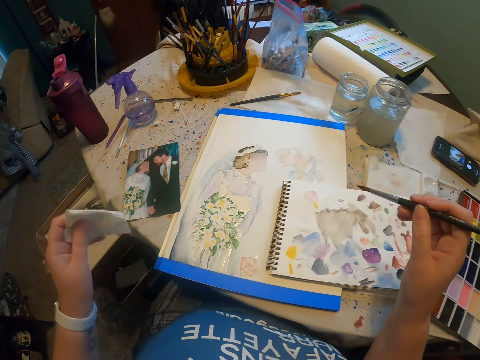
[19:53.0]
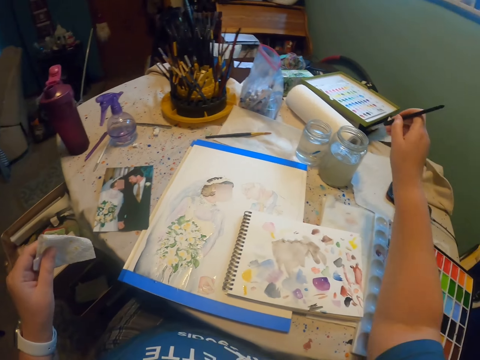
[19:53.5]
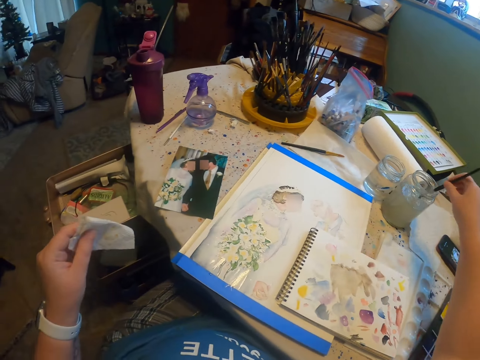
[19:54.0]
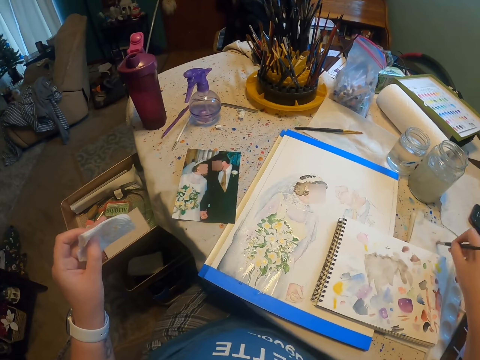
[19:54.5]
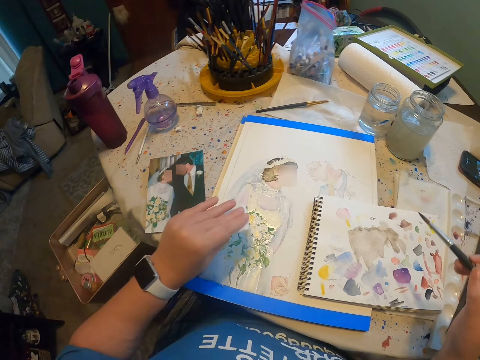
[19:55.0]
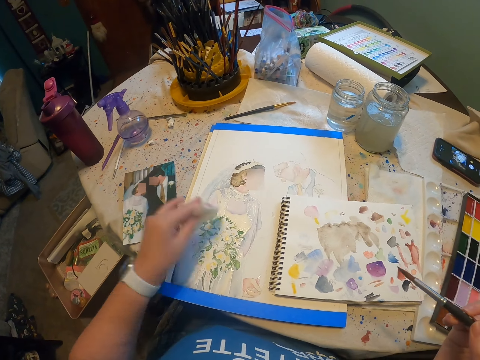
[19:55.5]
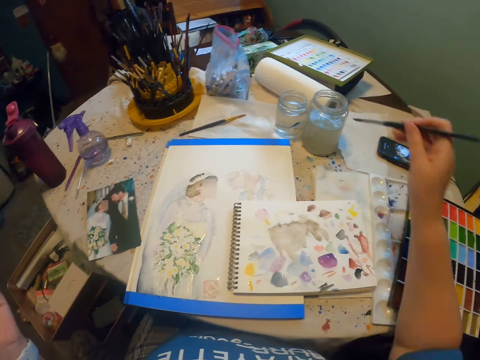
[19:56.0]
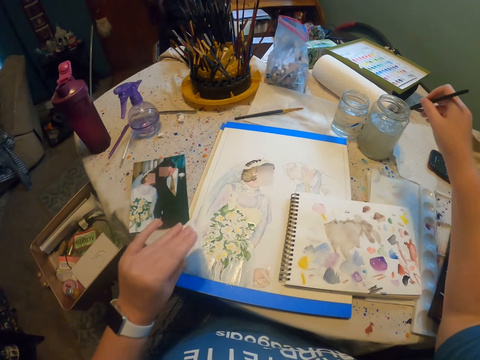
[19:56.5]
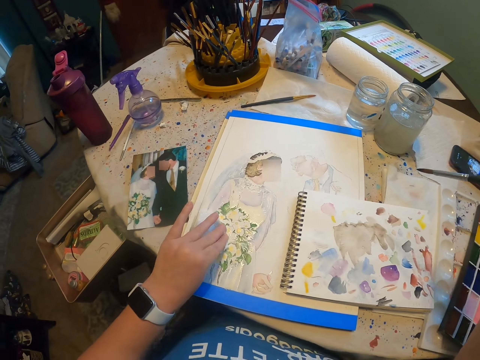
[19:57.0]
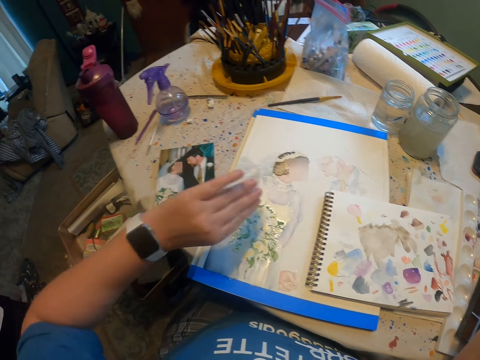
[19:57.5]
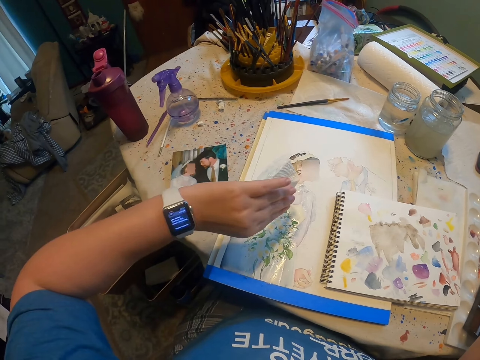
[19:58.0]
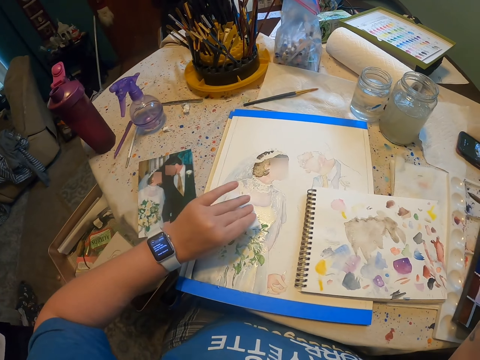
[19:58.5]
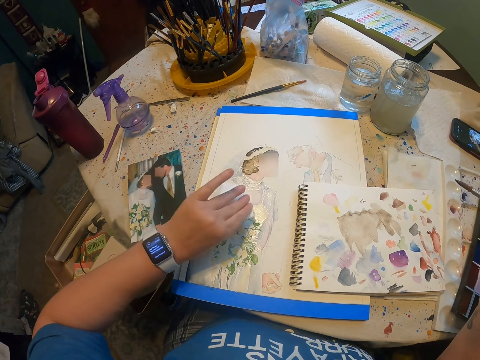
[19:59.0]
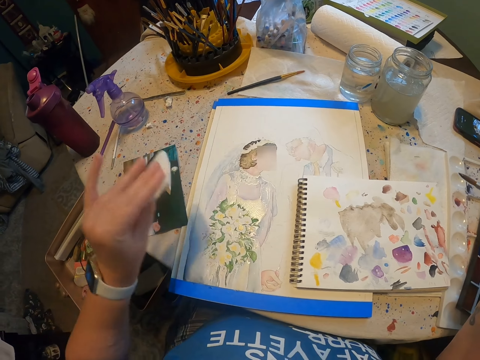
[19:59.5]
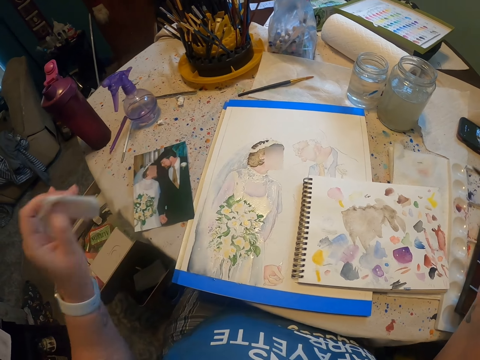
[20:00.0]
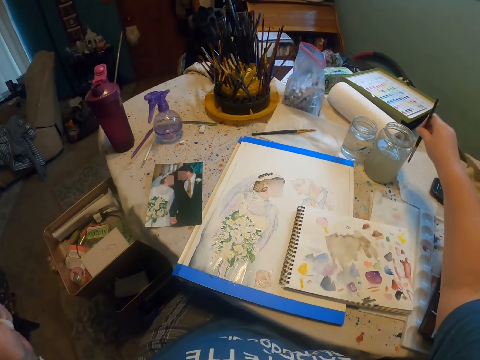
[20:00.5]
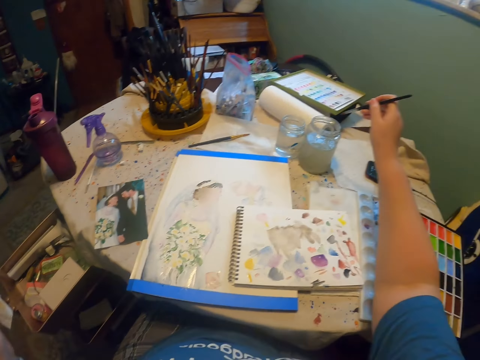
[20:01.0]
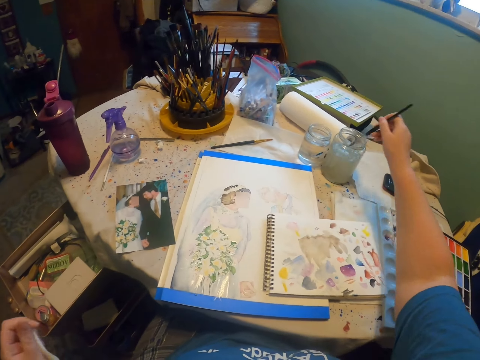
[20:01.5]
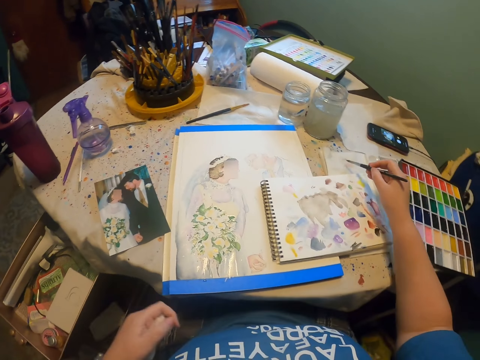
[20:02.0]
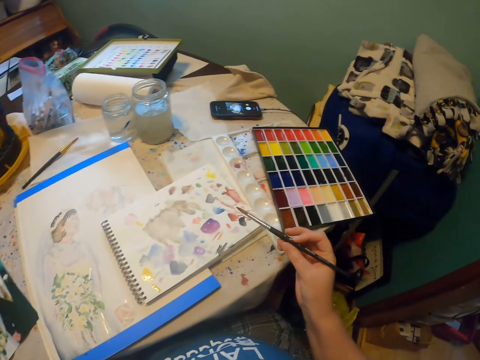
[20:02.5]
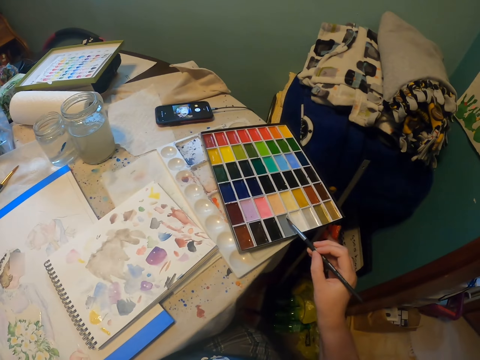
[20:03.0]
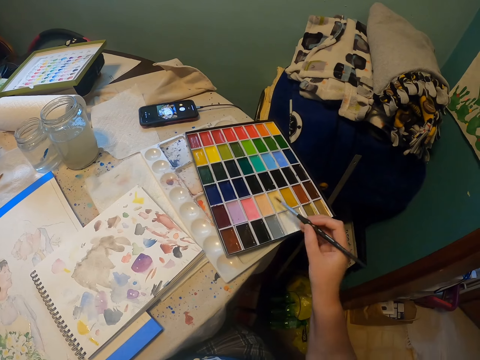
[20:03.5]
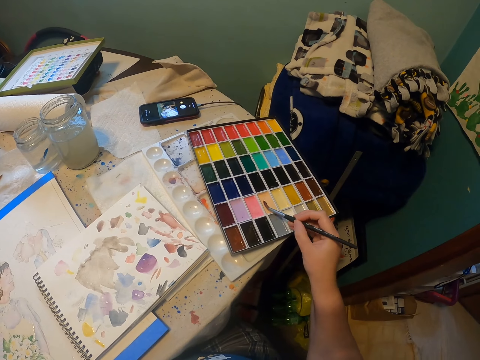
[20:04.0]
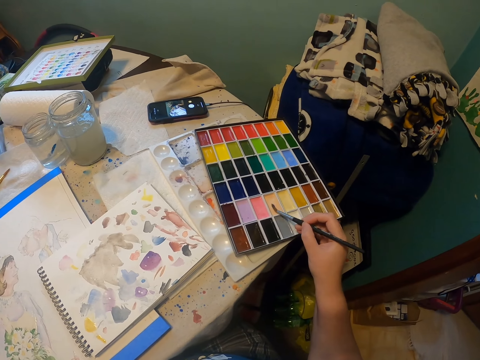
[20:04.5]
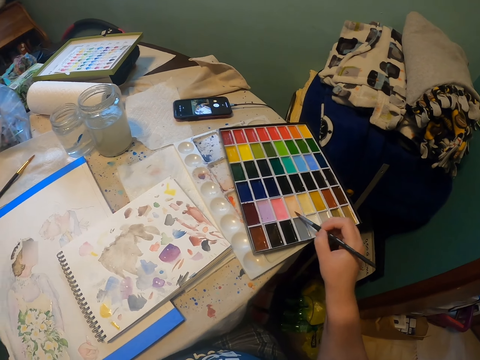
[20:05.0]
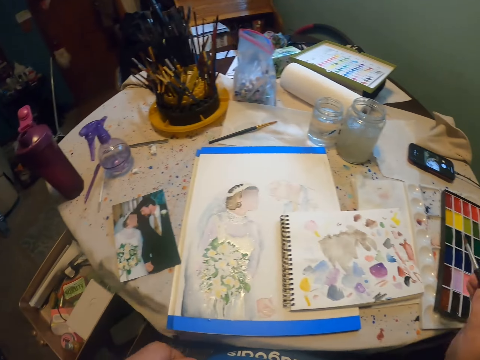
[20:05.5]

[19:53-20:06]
The camera wearer takes paint from a paint can. They dip a paint brush in the water. They reduce paint from the paint brush. They reduce the paint from a paint paper. They wipe the art with wet wipes. They dip the paint brush in the water. They take paint from the paint can. They reduce the paint from the paint paper. They look at the wrist watch. They reduce the paint from the paint paper. They dip the paint brush in the water. They take paint from the paint can. They reduce paint from the paint brush. They add paint on the paint brush from the color palette.

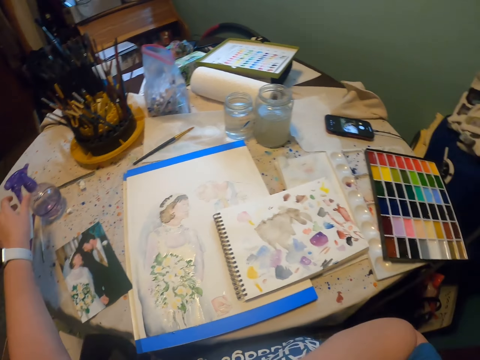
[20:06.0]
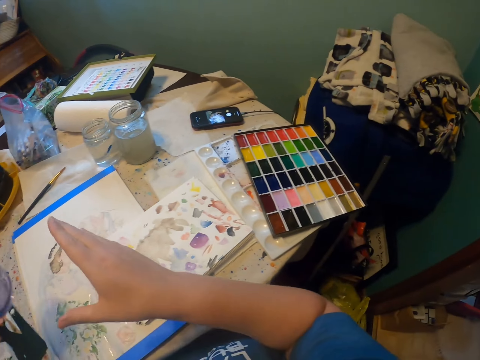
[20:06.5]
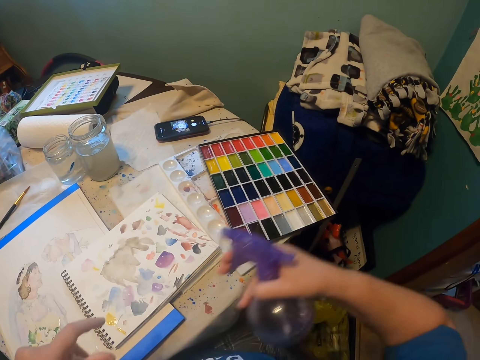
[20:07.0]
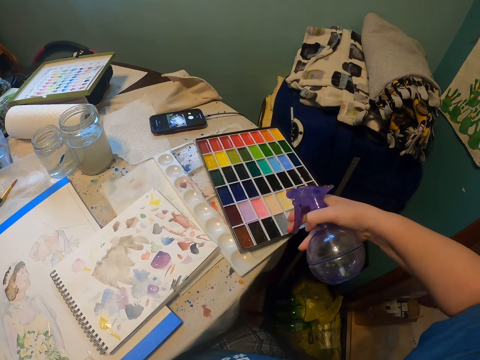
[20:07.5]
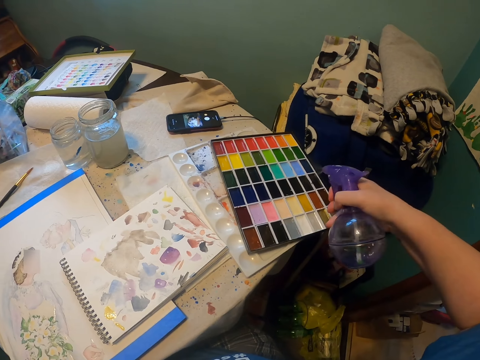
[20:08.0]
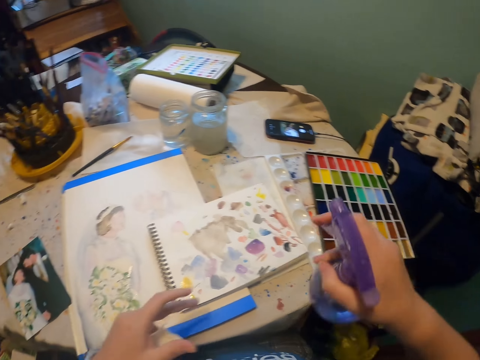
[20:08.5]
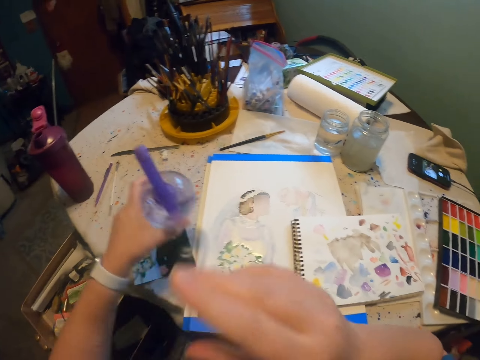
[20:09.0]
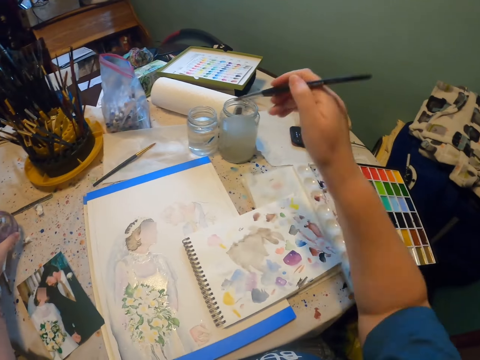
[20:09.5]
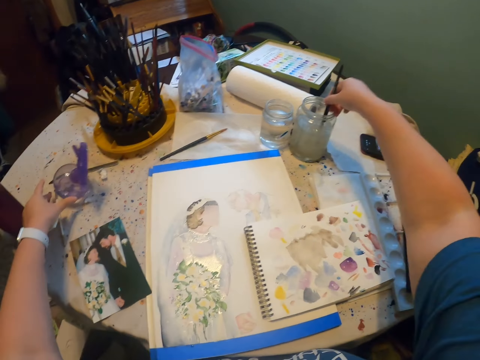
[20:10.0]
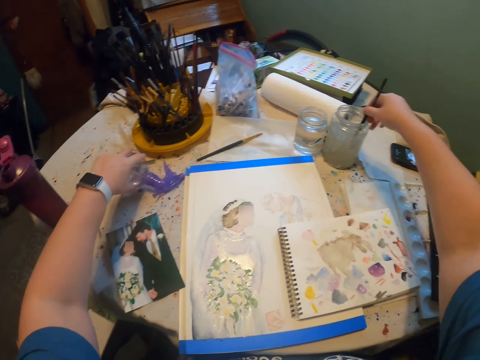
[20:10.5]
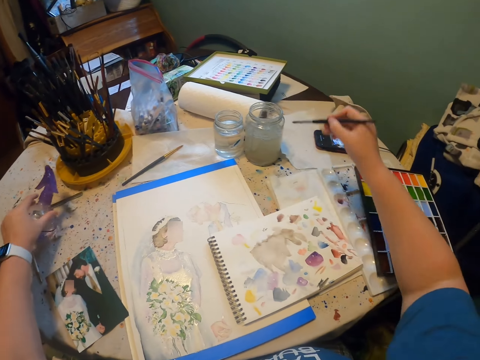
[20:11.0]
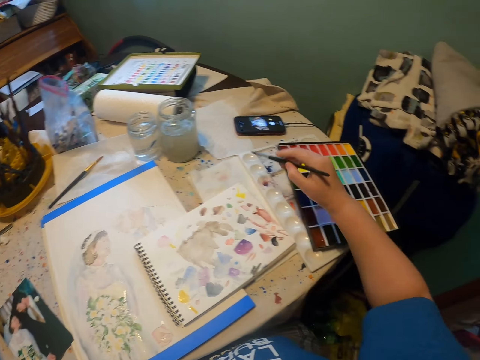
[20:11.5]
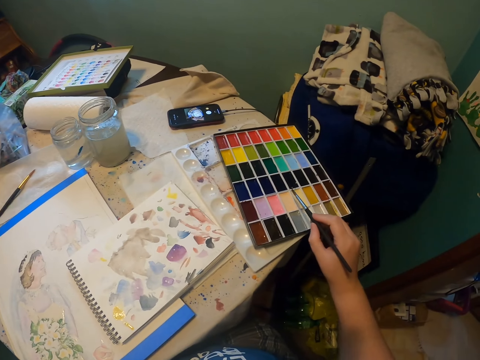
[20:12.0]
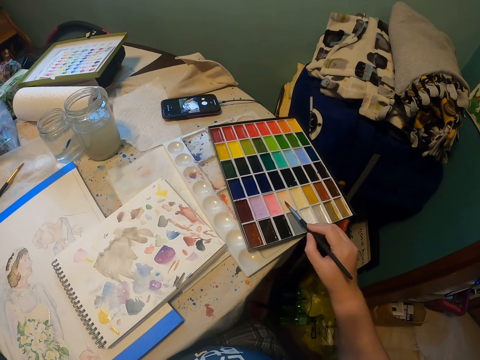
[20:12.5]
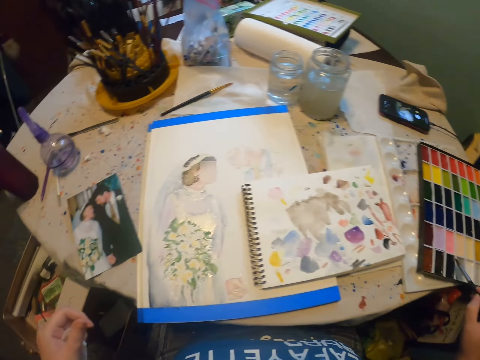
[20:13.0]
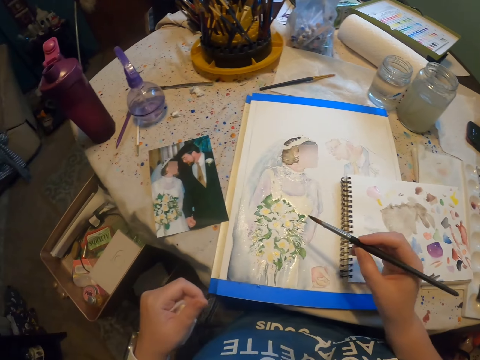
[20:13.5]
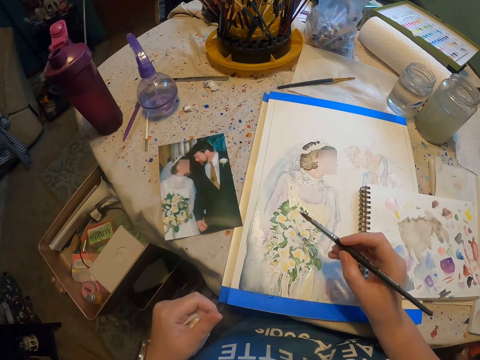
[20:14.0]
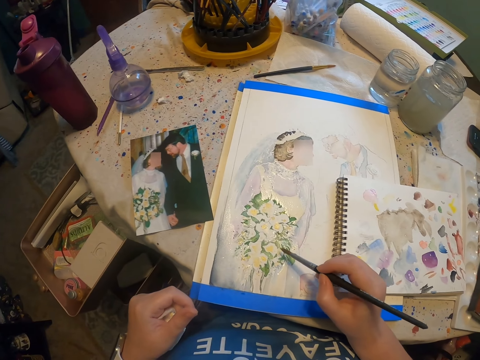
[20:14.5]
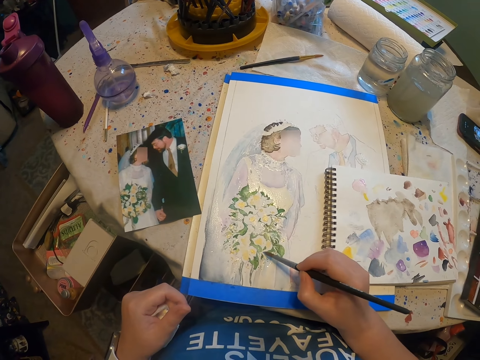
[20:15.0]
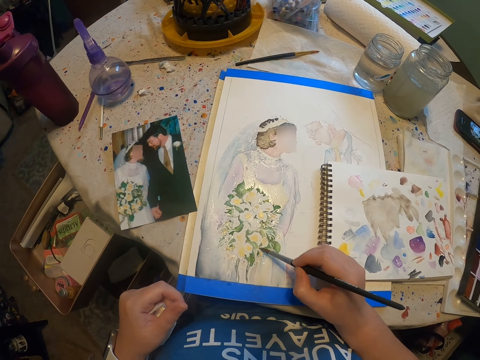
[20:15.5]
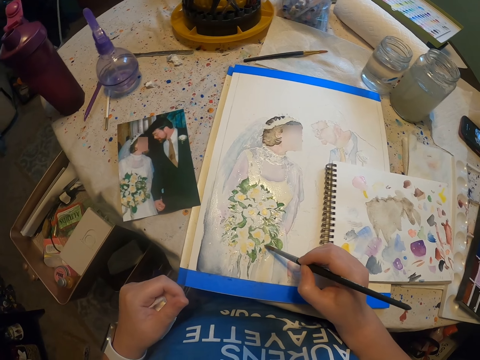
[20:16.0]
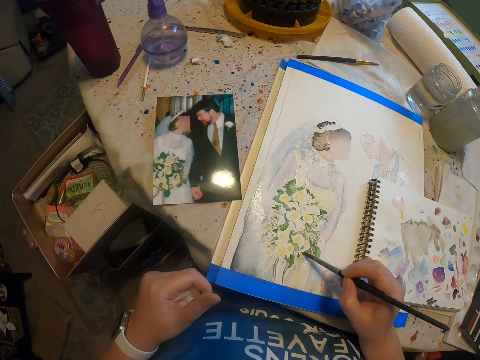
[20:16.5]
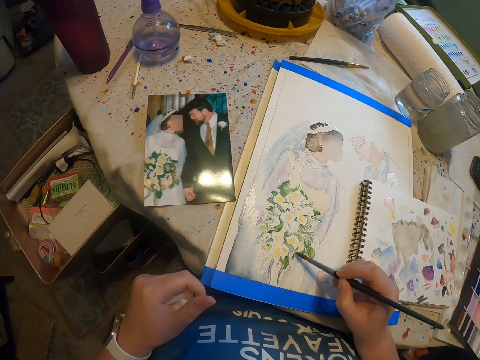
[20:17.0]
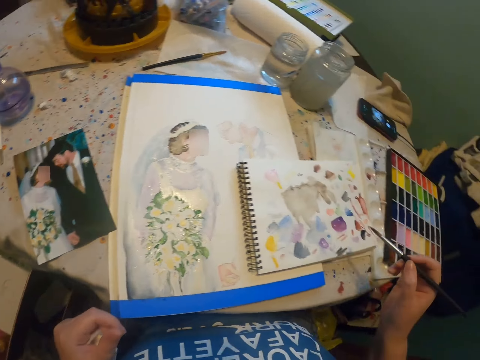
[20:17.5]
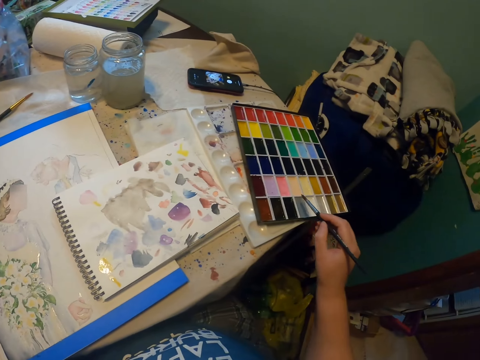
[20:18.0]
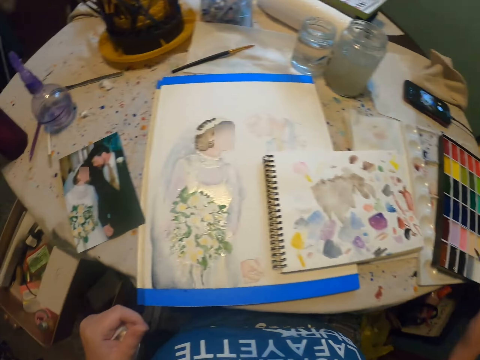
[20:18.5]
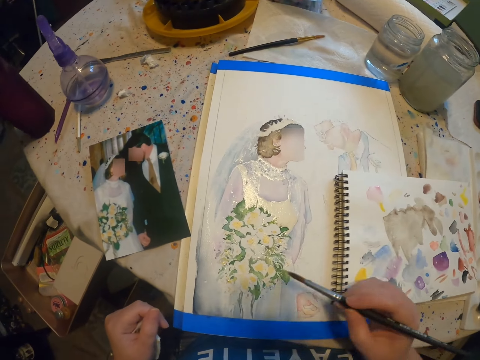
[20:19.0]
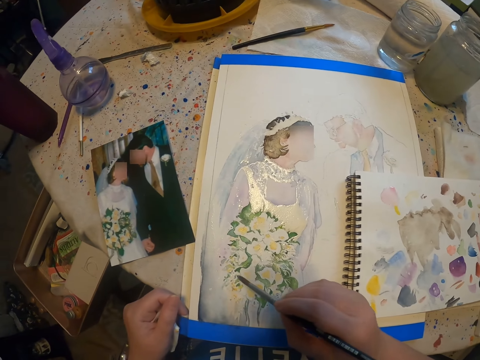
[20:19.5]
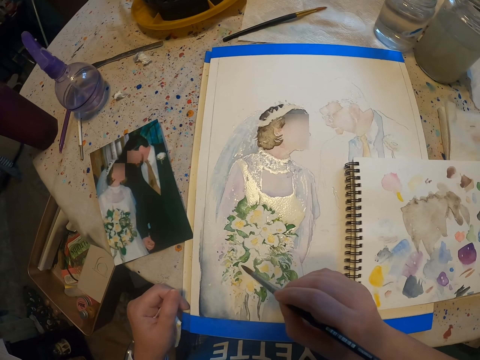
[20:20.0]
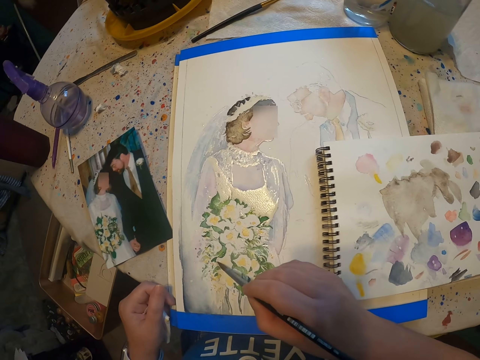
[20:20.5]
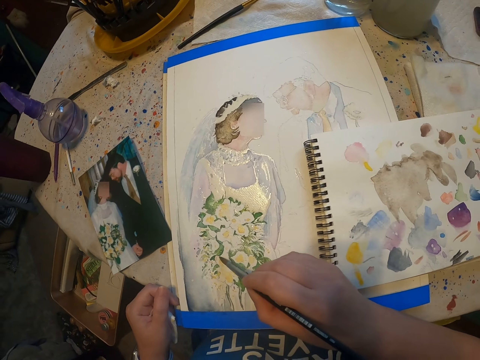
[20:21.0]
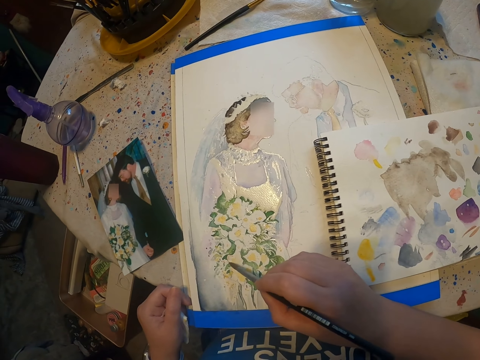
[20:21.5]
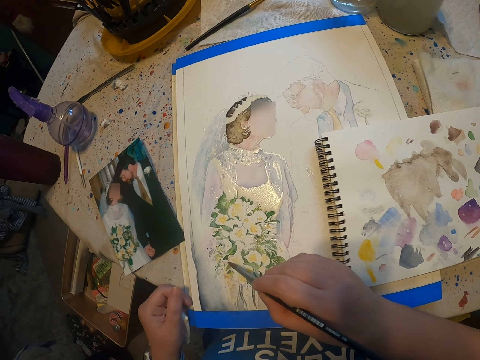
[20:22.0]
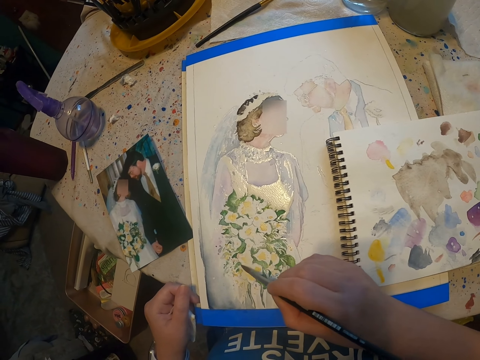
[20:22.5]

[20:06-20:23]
The camera wearer picks a paint spray bottle from the table. He places the spray bottle on his right hand. He sprays the color palette with the spray bottle. He places the spray bottle on his left hand. He places the spray bottle on the table. He dips a paint brush in the water. He takes paint from a paint can. He reduces paint from the paint brush. He adds paint on the paint brush from the color palette. He paints on a paint paper with the paint brush. He adds paint on the paint brush from the color palette. He paints on the paint paper with the paint brush.
